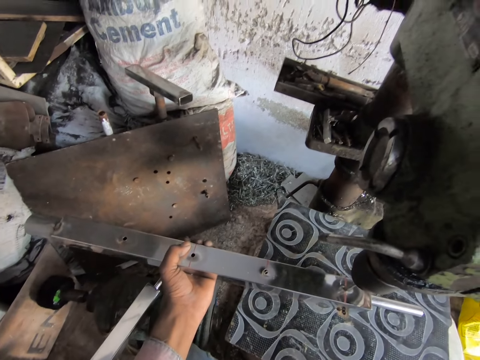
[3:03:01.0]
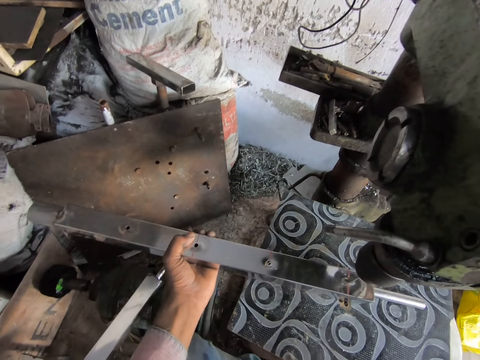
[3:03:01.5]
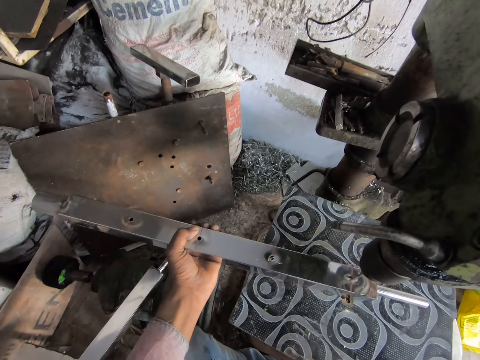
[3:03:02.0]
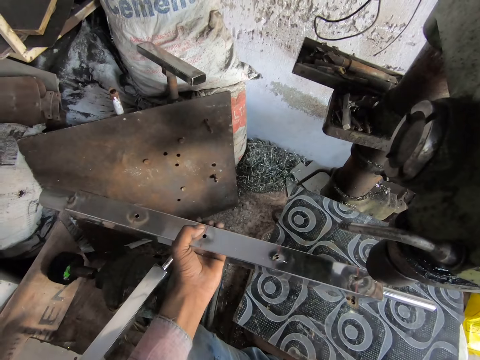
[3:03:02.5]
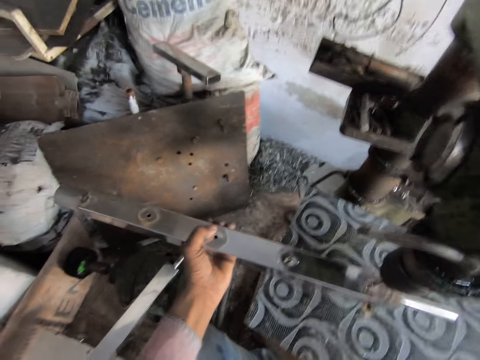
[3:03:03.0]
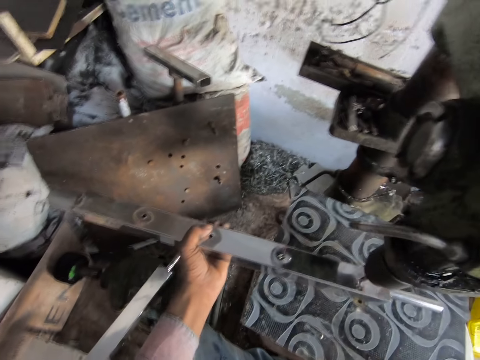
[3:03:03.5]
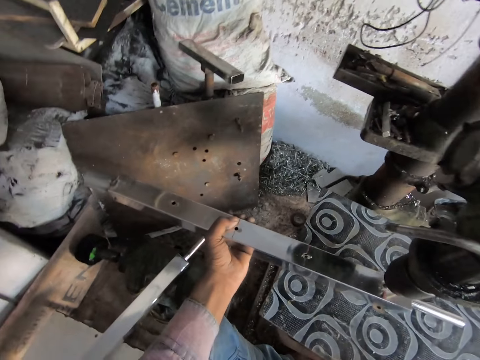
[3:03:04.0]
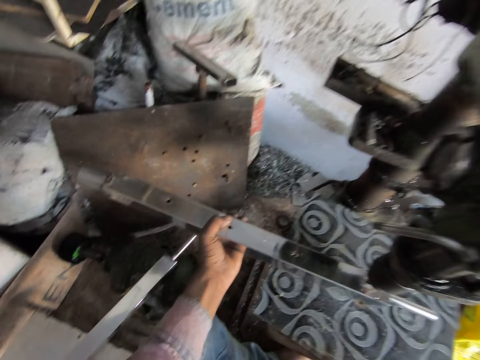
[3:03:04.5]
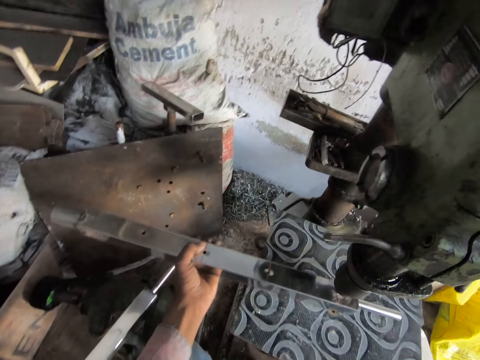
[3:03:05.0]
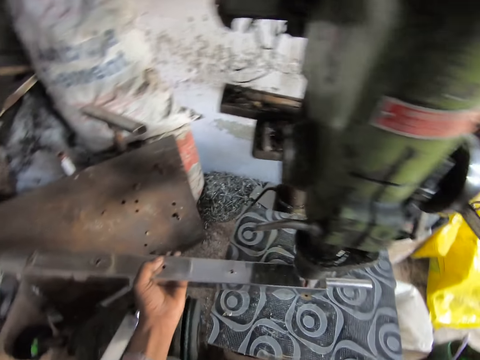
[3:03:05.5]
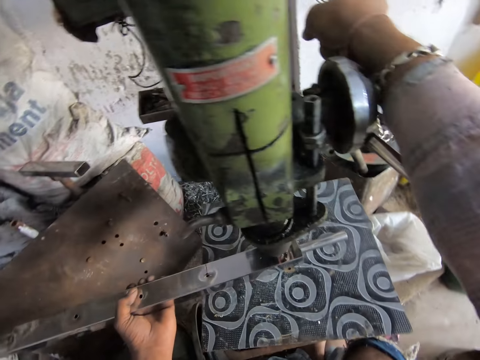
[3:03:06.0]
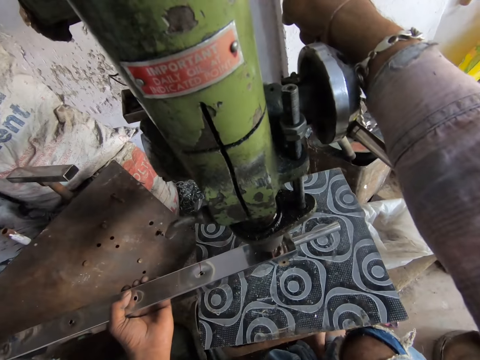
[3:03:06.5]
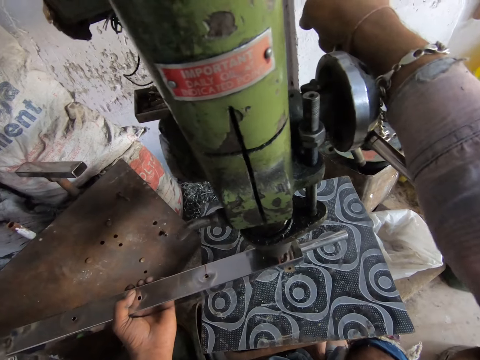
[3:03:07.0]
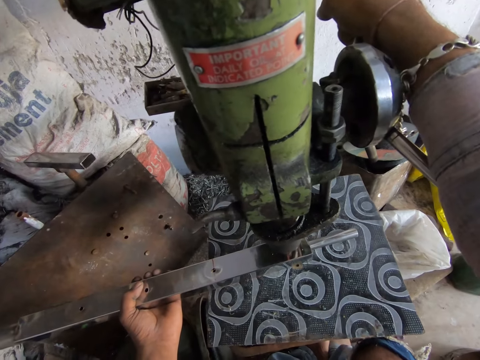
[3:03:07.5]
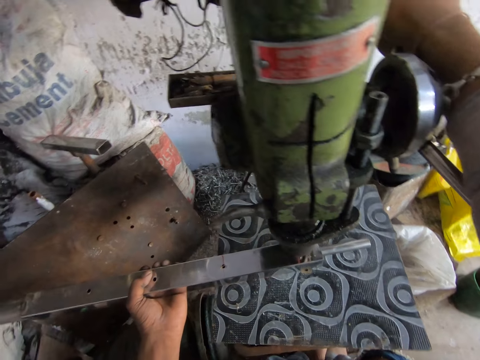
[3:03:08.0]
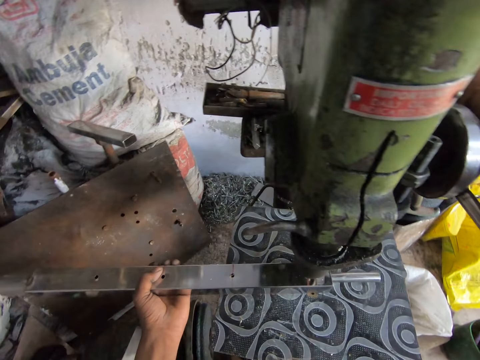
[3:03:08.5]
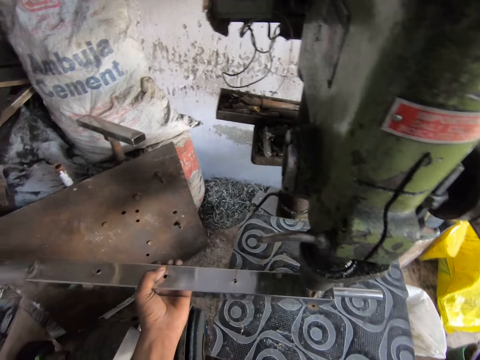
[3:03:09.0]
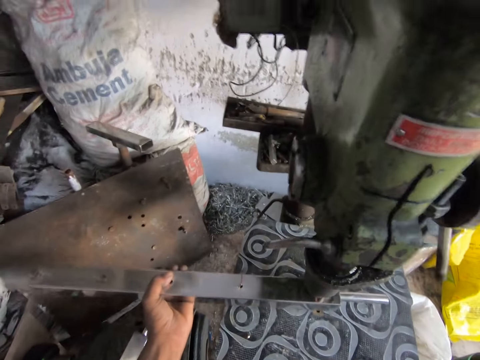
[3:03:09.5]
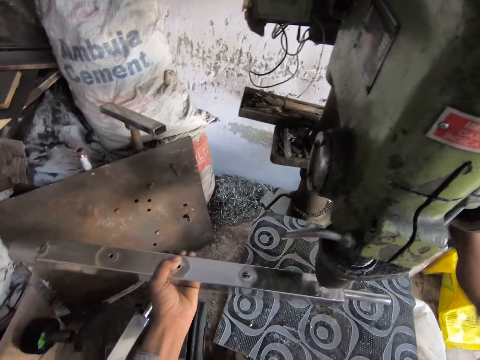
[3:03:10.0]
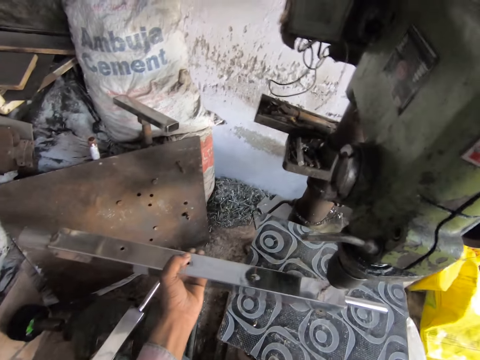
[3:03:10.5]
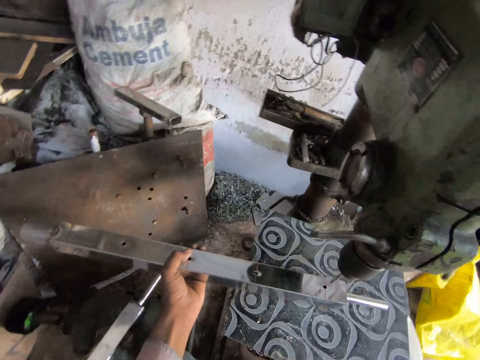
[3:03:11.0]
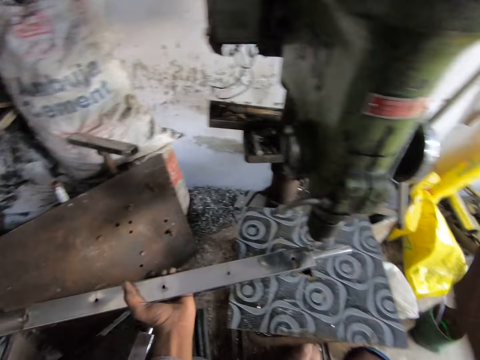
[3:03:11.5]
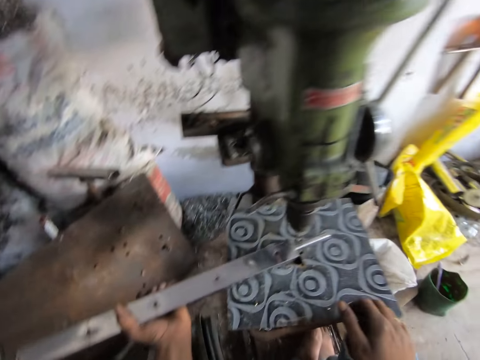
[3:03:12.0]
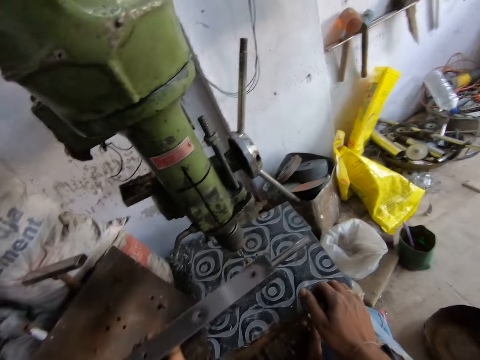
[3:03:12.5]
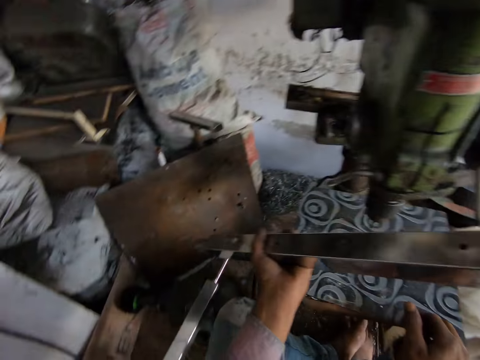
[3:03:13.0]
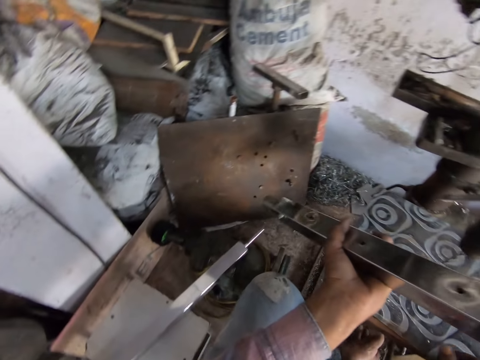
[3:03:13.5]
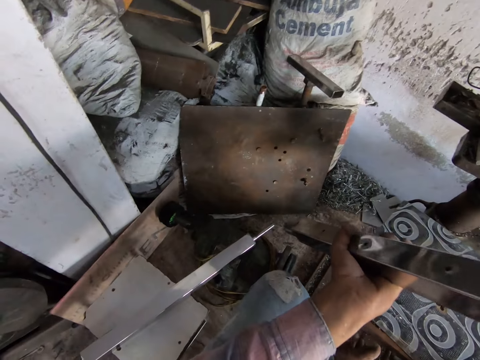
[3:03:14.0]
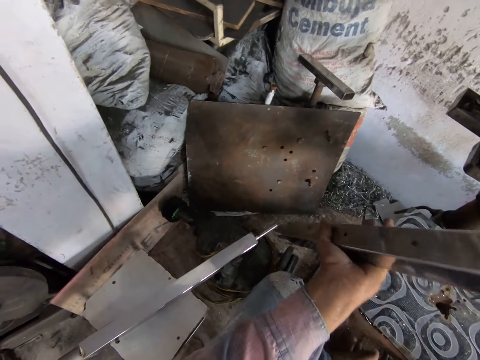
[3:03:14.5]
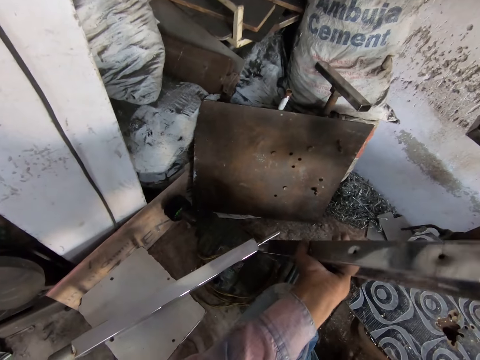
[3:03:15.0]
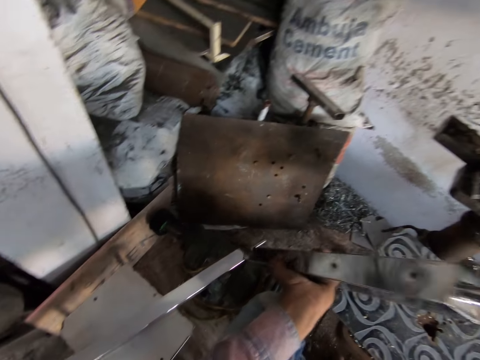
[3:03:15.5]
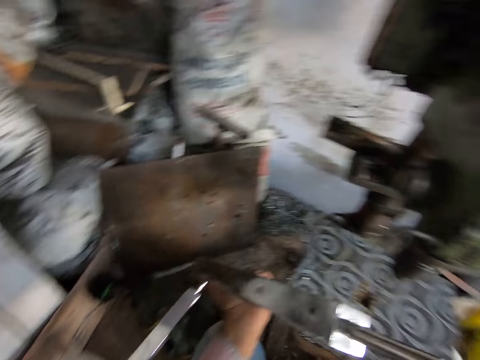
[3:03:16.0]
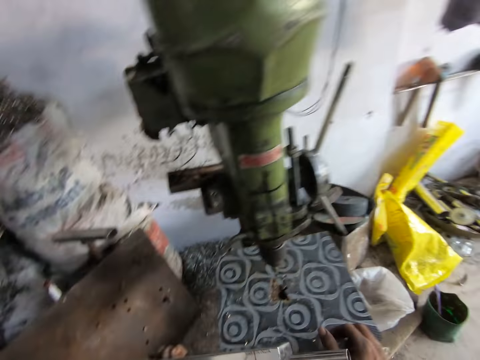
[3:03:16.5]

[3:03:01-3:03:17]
The camera wearer observes the metal bar.

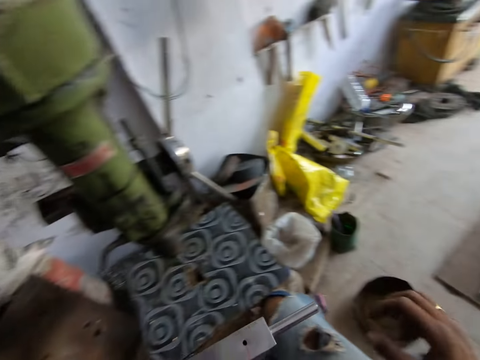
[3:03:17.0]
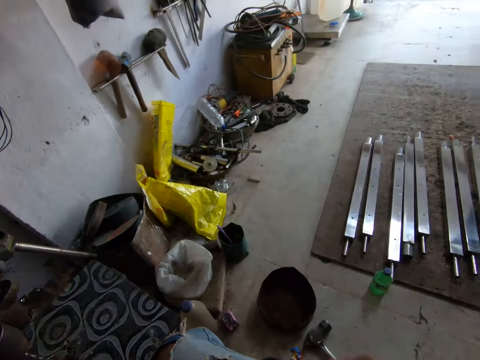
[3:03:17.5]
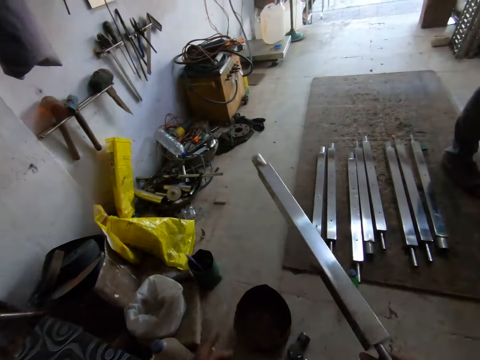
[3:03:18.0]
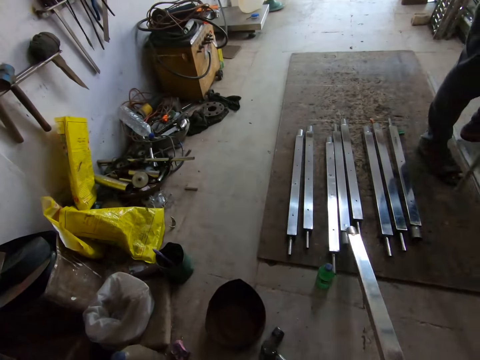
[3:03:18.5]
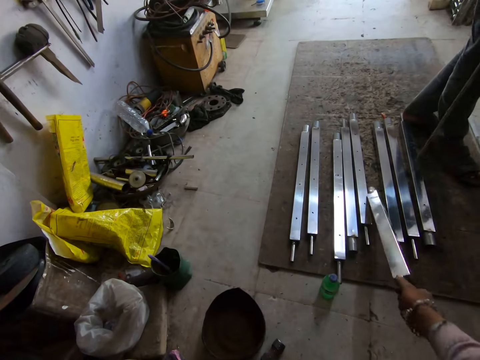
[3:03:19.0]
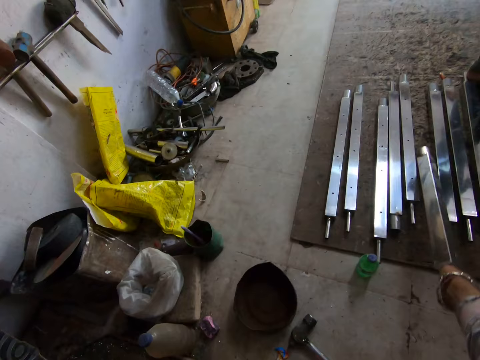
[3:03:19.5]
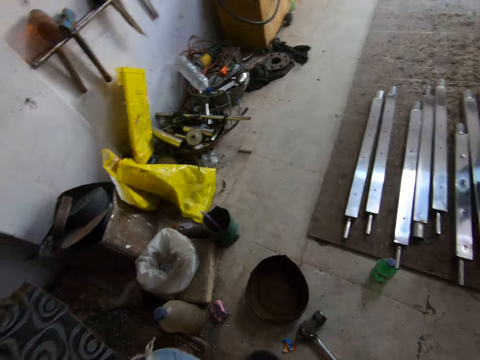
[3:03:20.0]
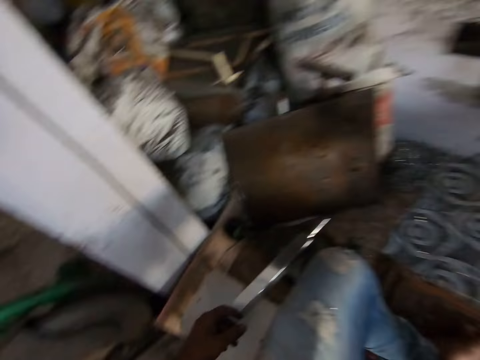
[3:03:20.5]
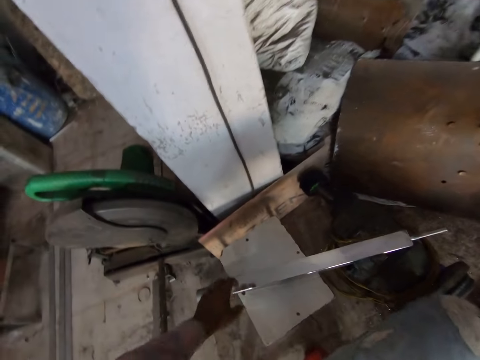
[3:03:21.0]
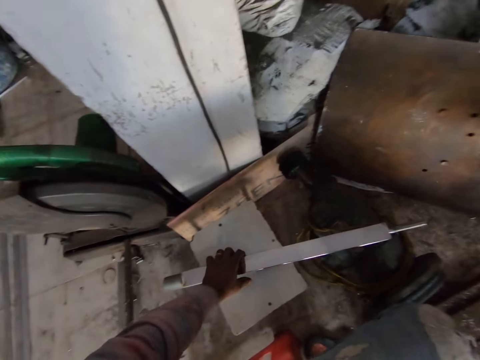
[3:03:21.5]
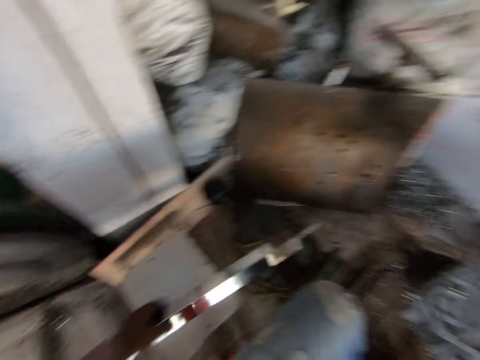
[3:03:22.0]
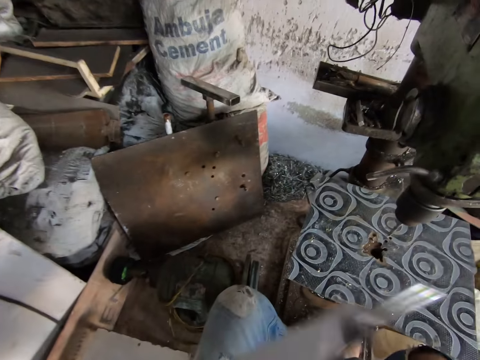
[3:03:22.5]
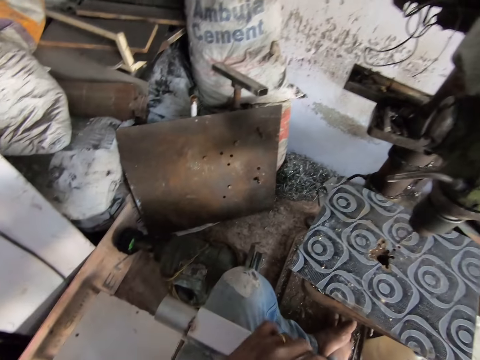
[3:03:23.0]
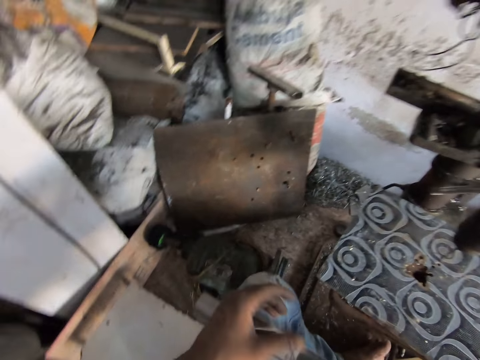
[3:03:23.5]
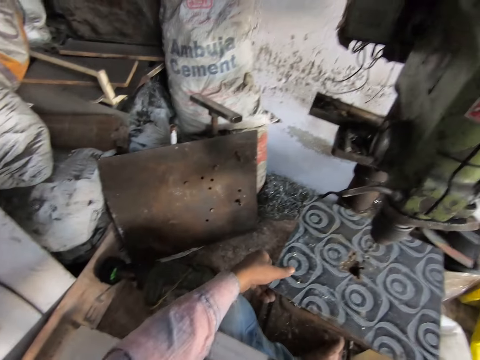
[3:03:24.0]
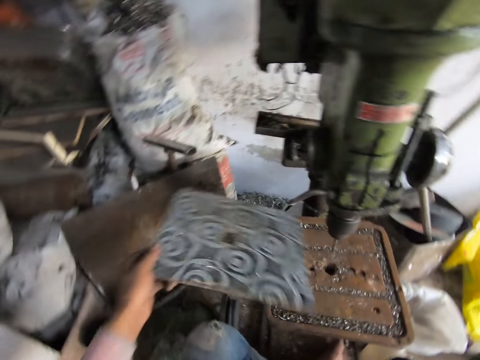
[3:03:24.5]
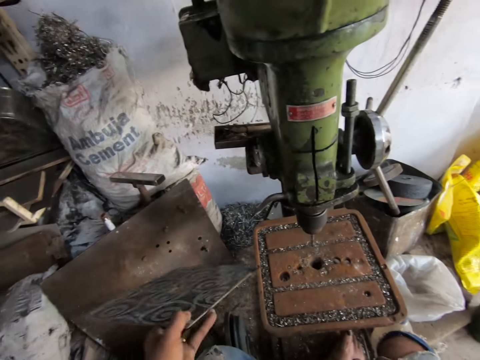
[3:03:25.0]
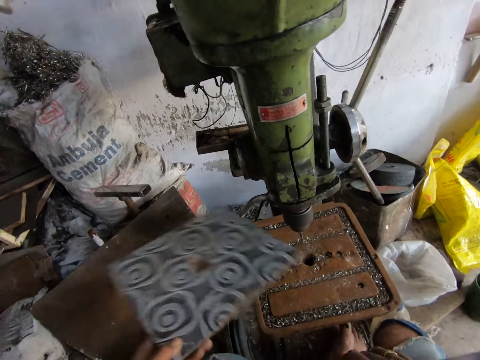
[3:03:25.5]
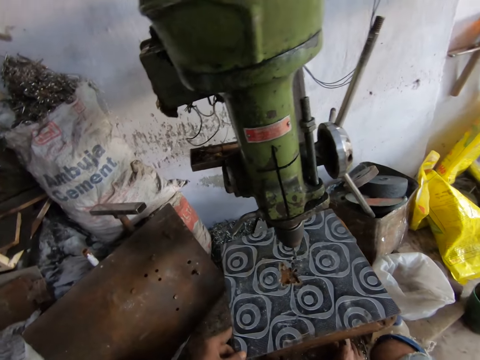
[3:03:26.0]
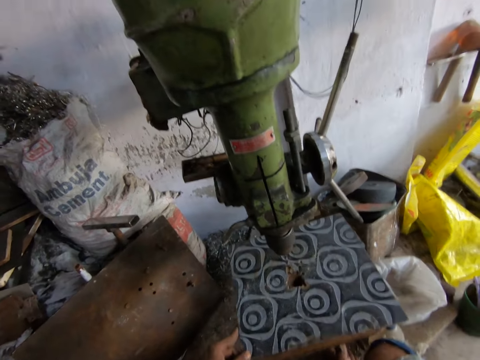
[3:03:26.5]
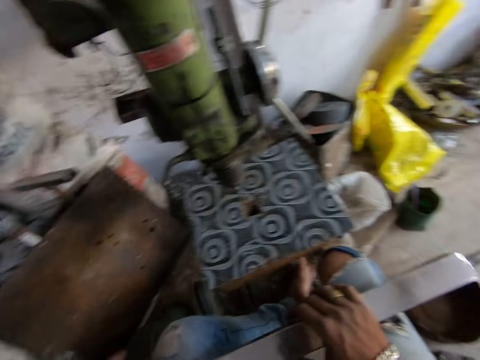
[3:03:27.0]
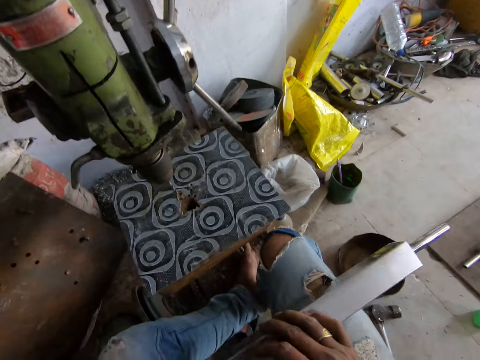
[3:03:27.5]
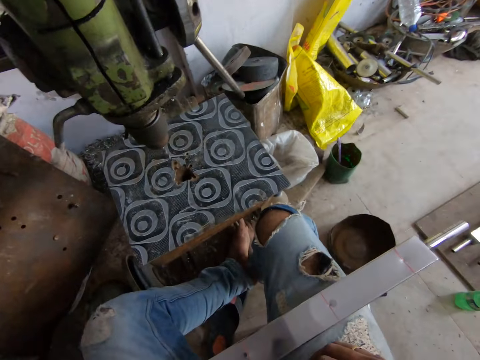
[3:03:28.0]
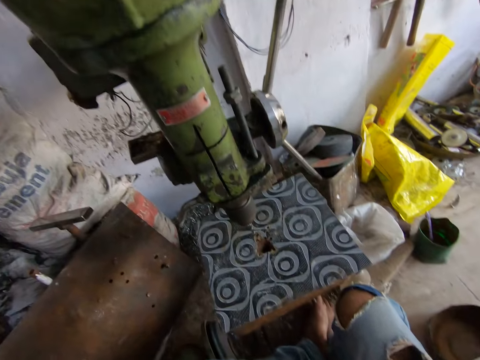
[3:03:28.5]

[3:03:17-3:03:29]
The camera wearer drops the metal bar. A person stands in the workshop. The camera wearer takes the metal and grinds holes in it. They pick up something. They remove a wood from the table stool. They tap something on the bench pillar drill machine and drop something on the bench pillar drill machine.
